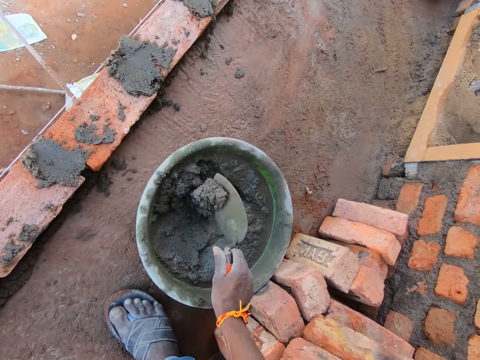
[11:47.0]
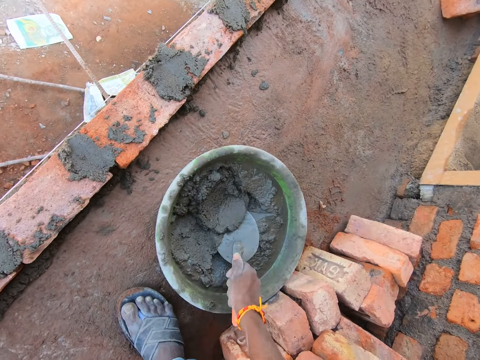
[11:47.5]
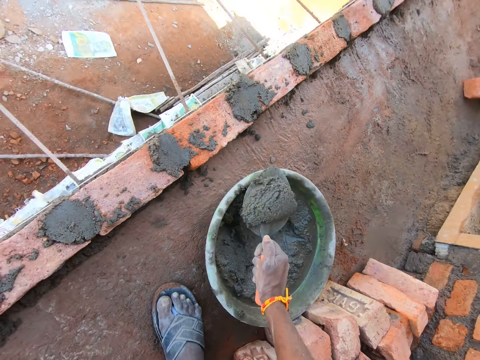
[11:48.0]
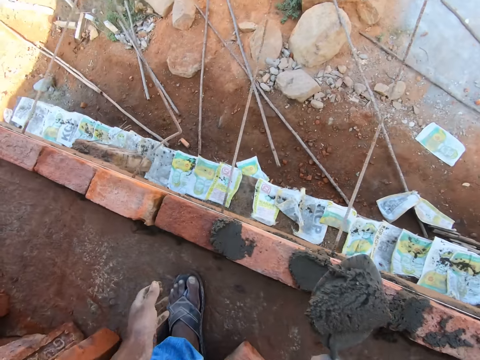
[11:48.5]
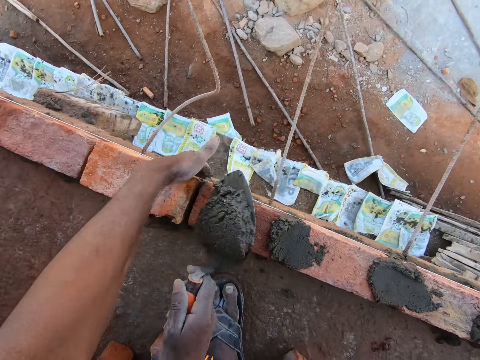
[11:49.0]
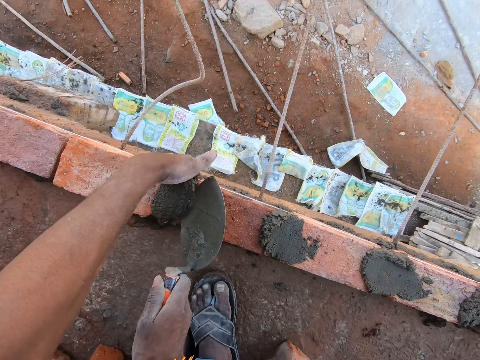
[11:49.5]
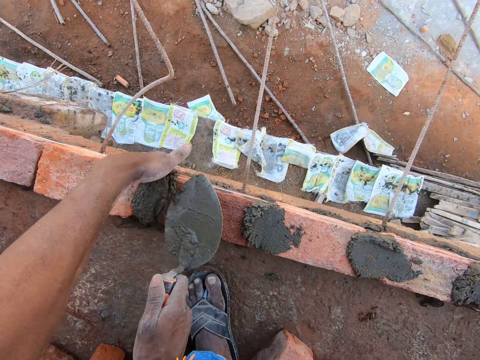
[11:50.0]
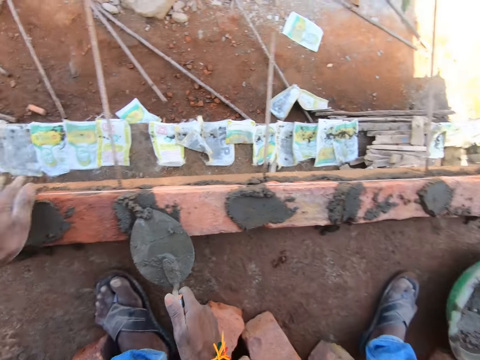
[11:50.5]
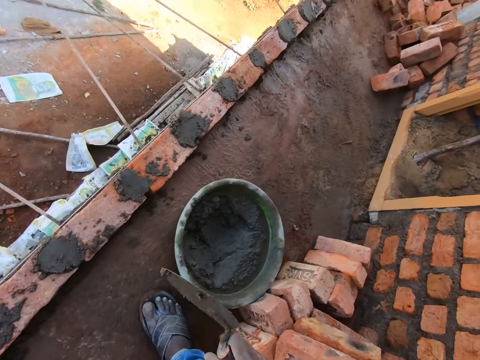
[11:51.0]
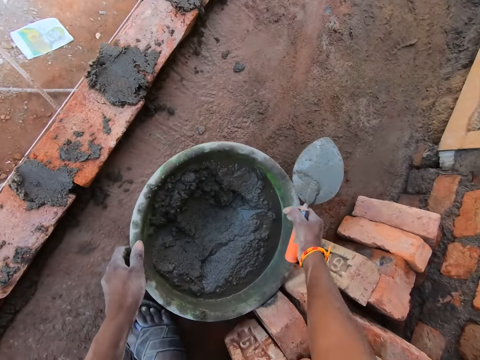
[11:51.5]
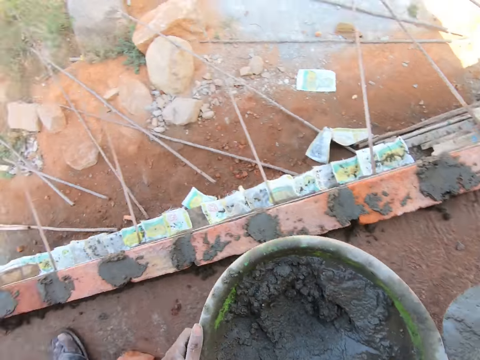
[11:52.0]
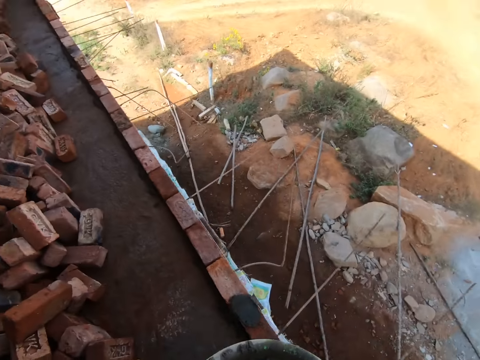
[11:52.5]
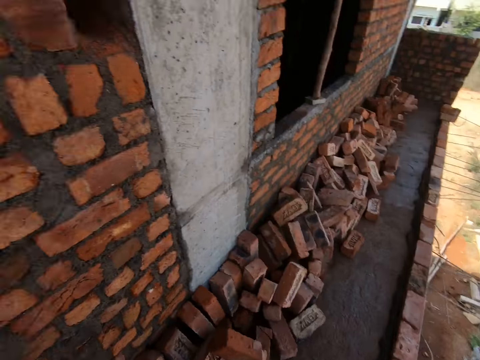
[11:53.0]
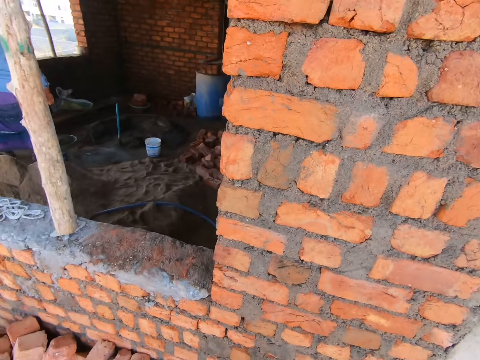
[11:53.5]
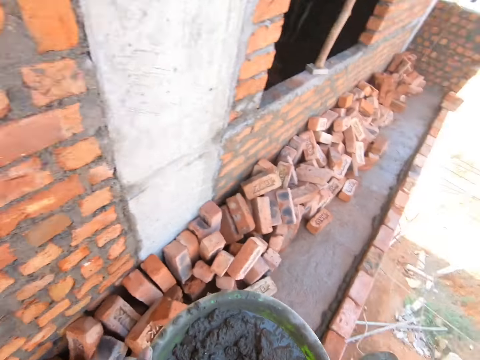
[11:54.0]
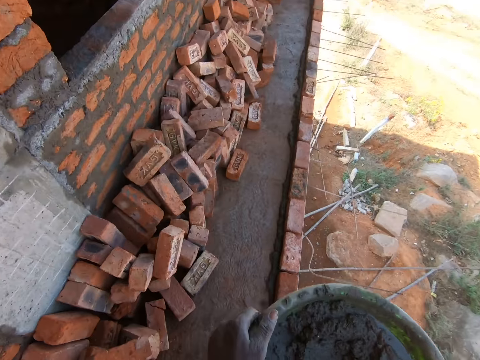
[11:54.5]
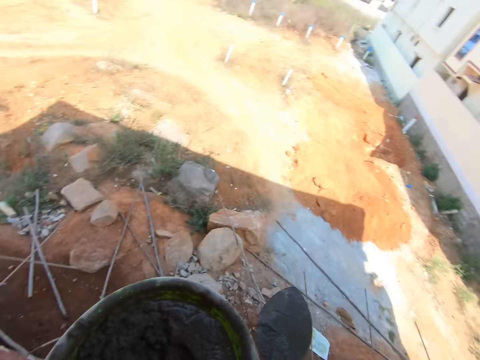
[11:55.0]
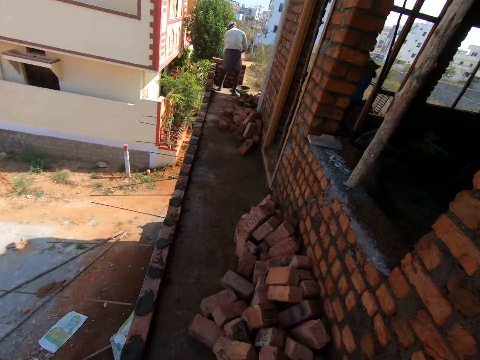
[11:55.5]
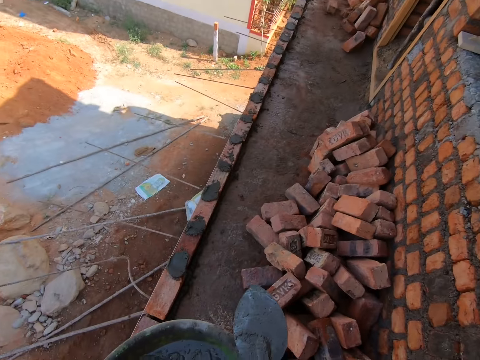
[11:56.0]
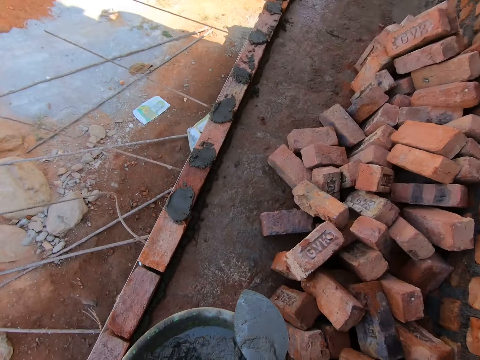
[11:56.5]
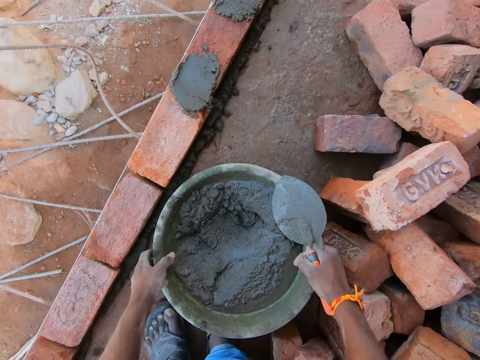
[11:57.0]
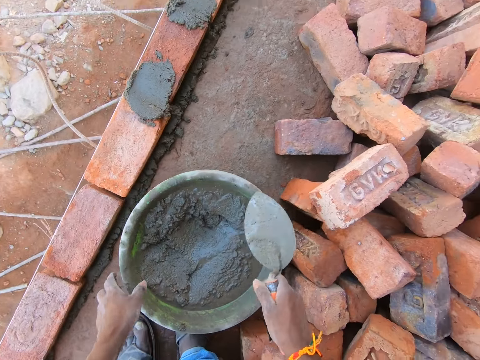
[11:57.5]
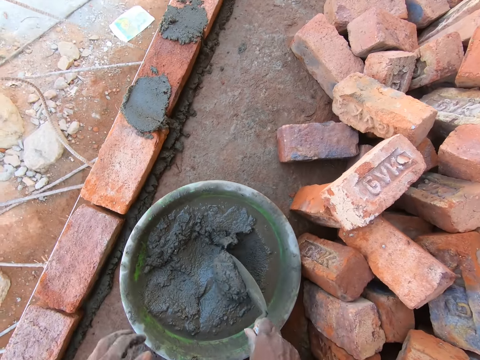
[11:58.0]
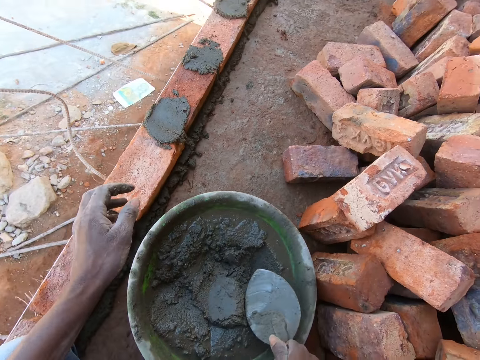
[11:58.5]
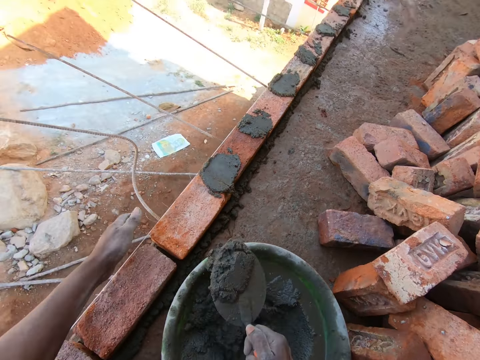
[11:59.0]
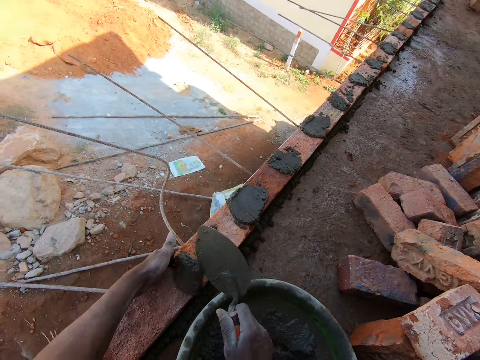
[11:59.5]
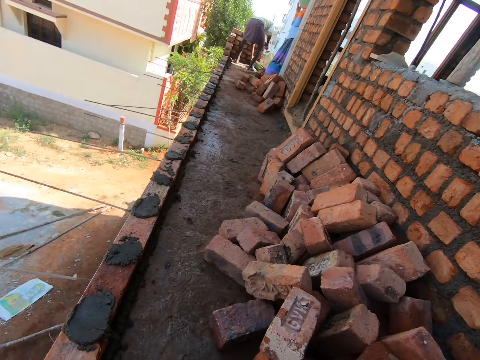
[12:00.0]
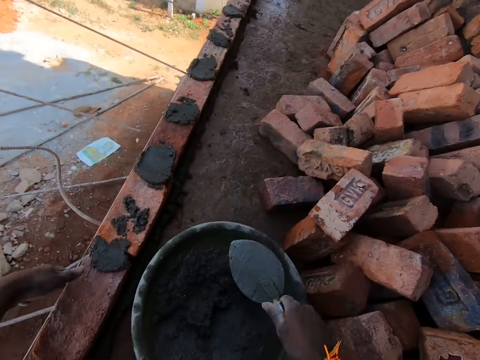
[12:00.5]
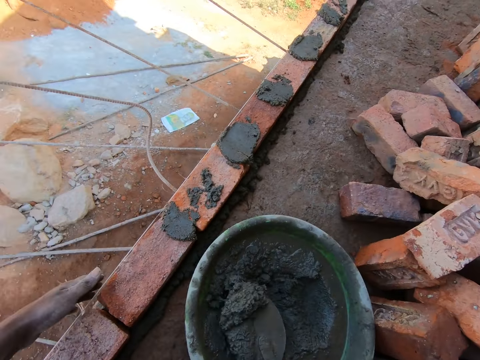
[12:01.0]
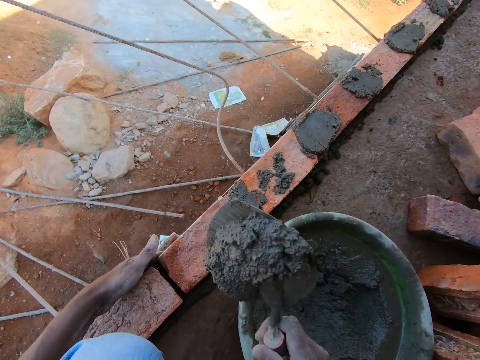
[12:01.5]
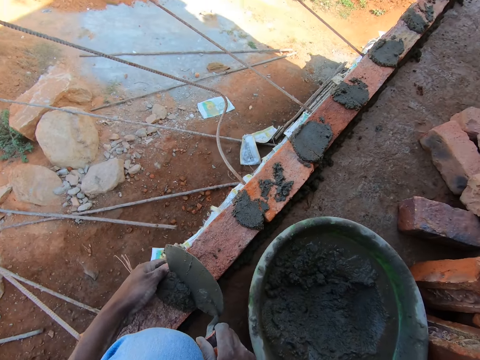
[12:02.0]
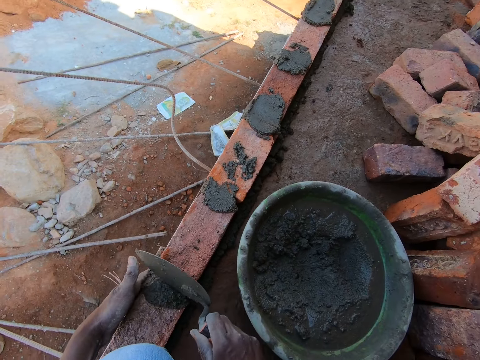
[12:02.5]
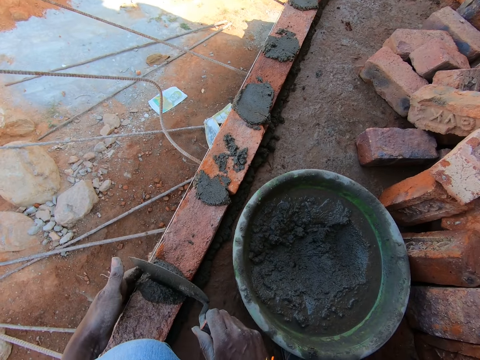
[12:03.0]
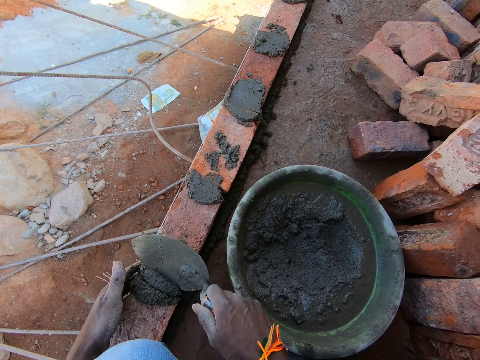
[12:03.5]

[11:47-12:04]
The camera wearer drops the cement mixer between the bricks. They apply the concrete between the bricks. They spread the concrete on the bricks. They pick up the basin with cement. They carry the basin. They turn around. They walk around the construction. They drop the basin with concrete. They scoop the concrete with a trowel. They apply the concrete between the bricks. They drop the concrete between the bricks. They scoop the concrete with the trowel. They apply the concrete between the bricks.

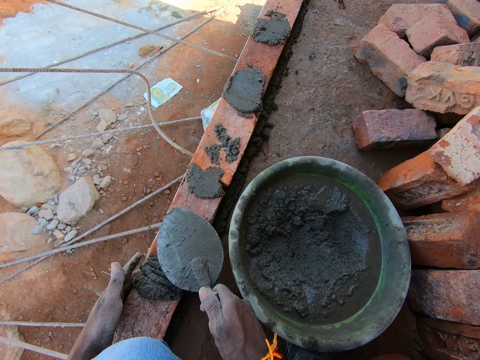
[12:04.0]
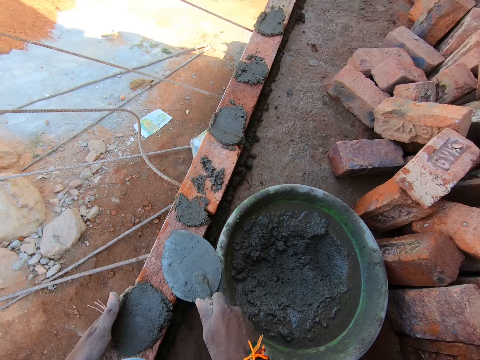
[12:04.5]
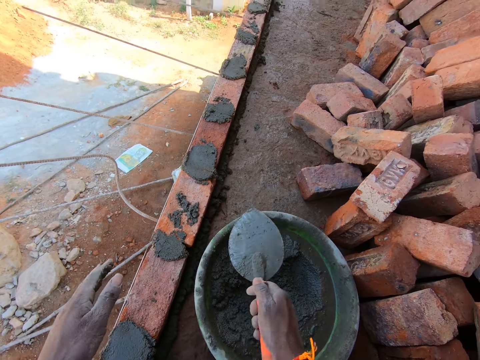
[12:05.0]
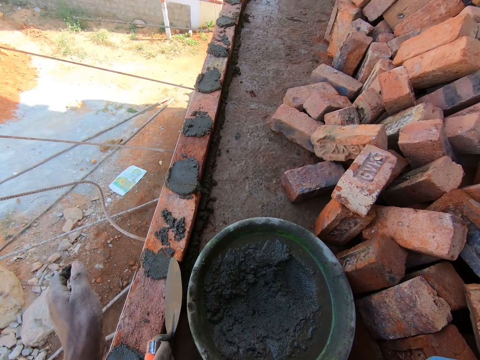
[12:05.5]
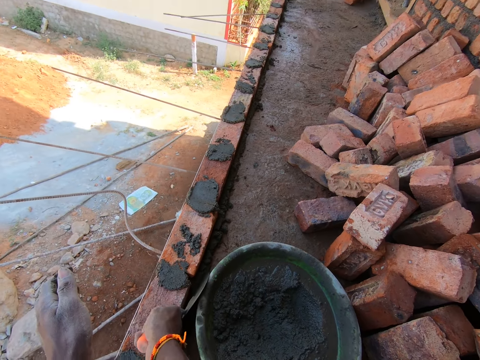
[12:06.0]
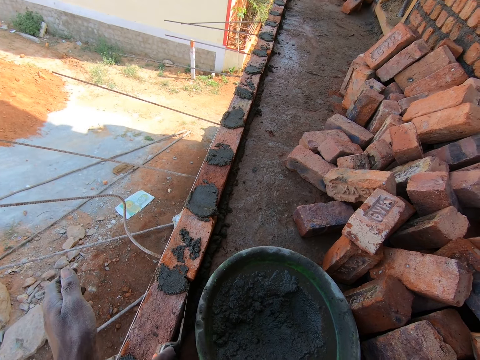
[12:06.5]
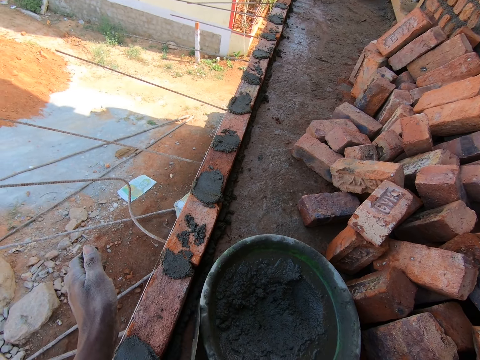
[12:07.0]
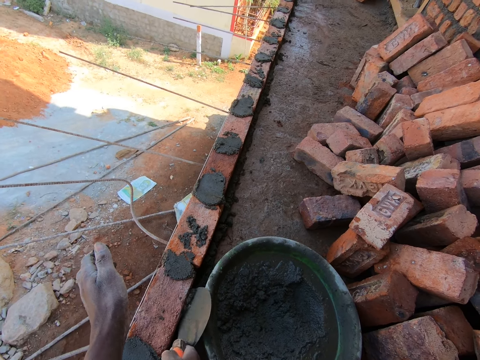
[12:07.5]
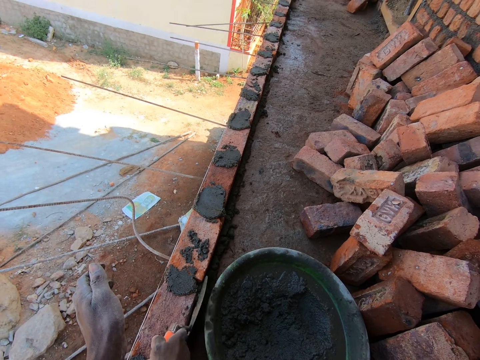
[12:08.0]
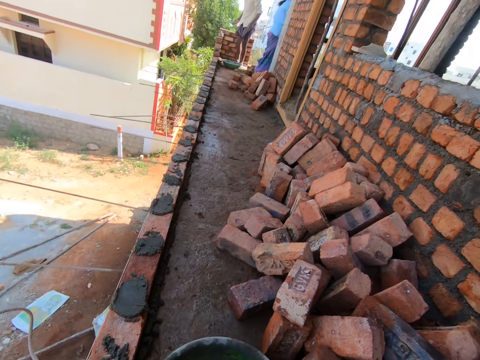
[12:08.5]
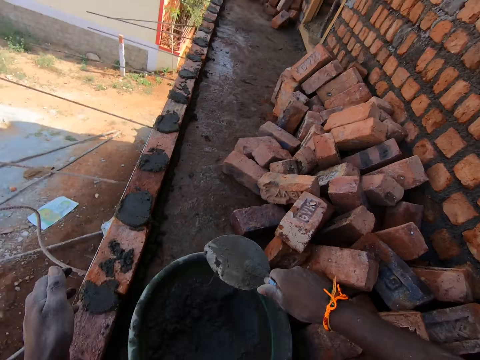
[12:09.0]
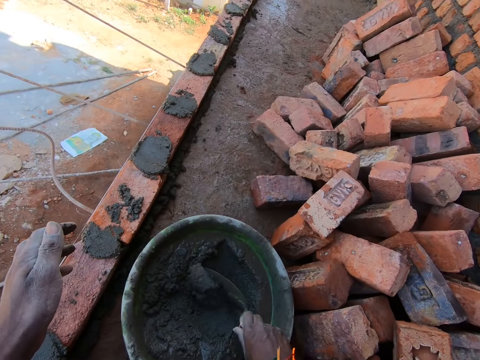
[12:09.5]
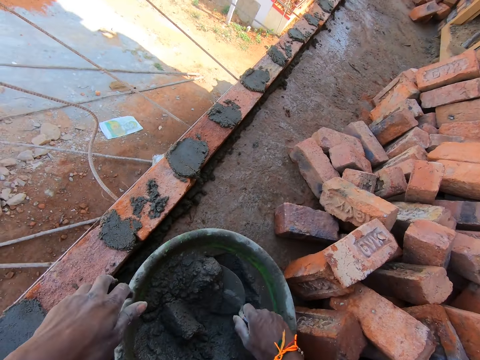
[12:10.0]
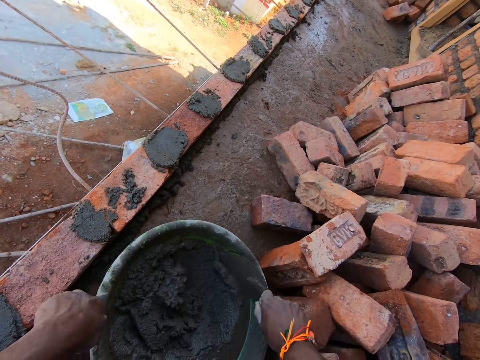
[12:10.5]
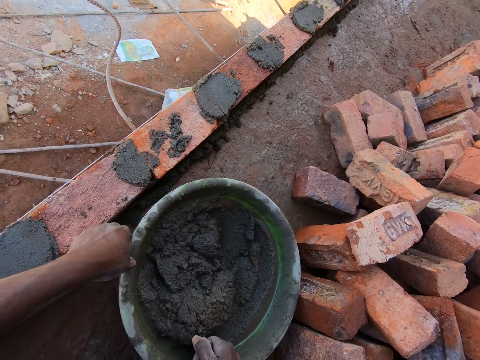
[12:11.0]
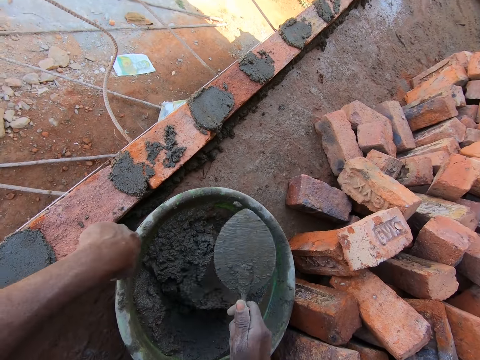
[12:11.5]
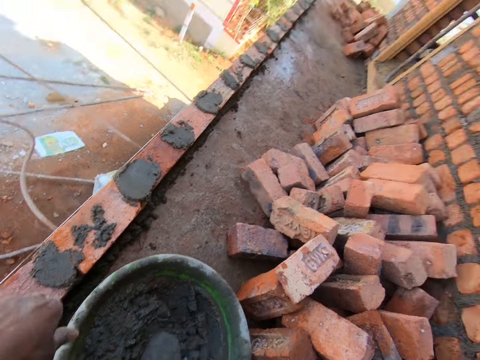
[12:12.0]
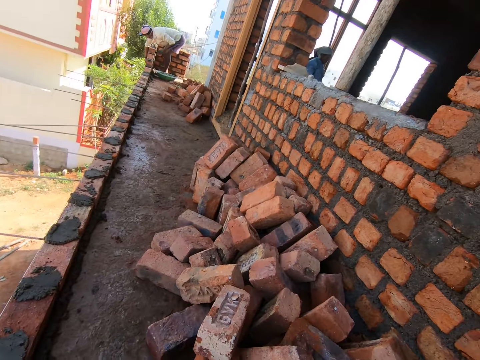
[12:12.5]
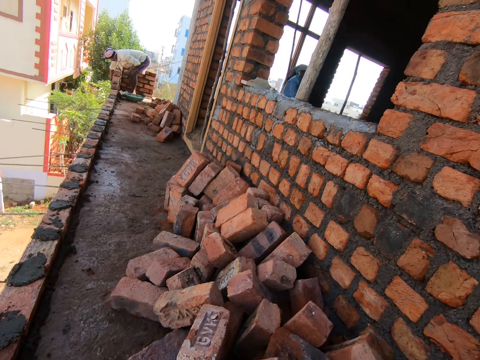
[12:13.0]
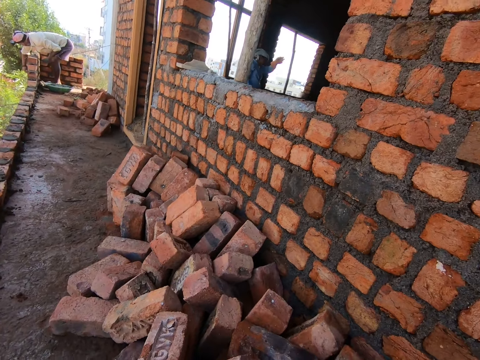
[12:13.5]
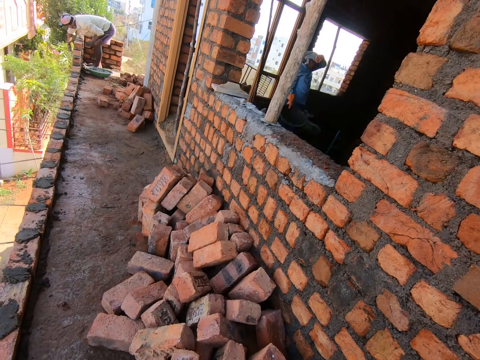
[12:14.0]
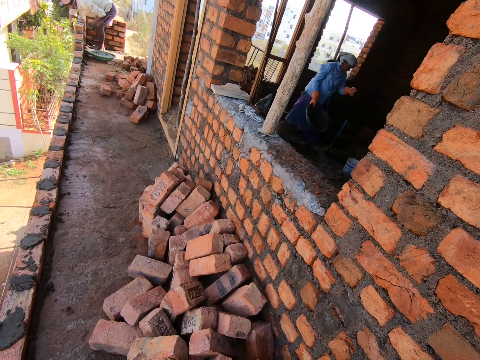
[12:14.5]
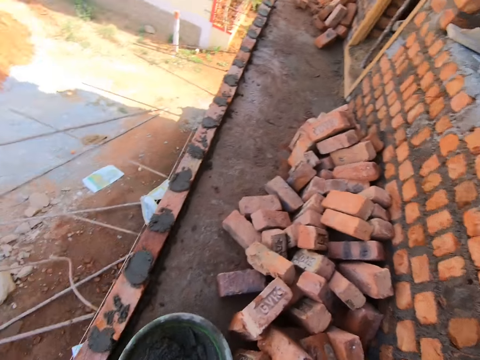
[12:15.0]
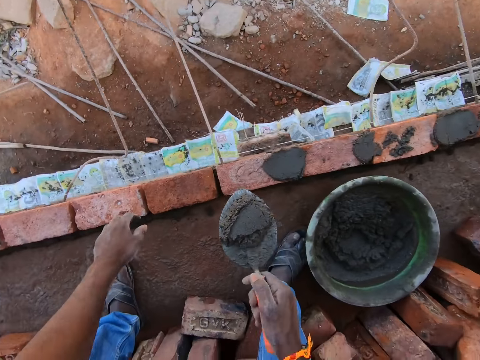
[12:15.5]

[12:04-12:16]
The camera wearer spreads the concrete on the bricks. They mix the concrete. They scoop the concrete with a trowel. They look aside.
